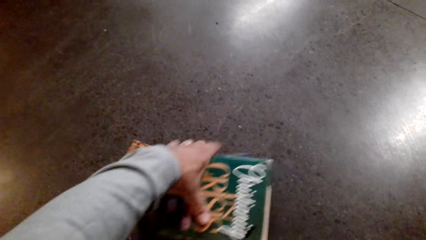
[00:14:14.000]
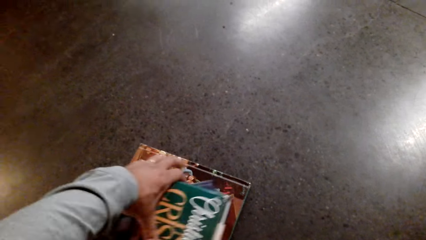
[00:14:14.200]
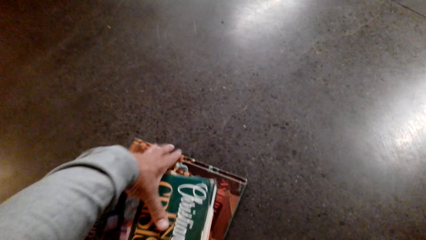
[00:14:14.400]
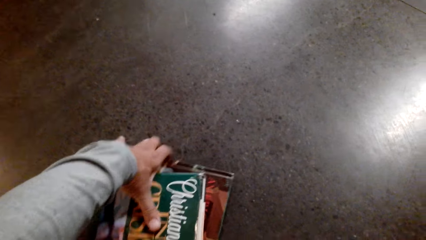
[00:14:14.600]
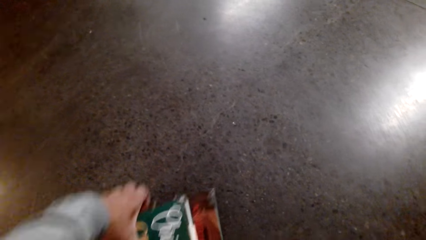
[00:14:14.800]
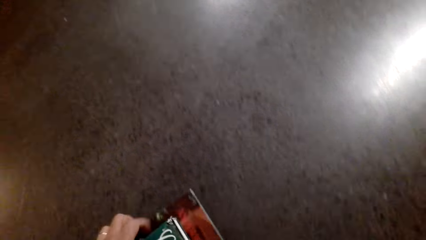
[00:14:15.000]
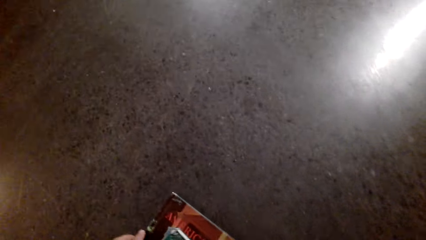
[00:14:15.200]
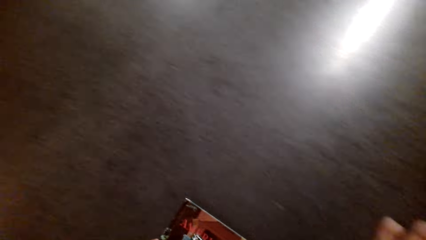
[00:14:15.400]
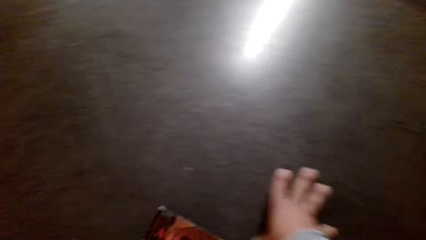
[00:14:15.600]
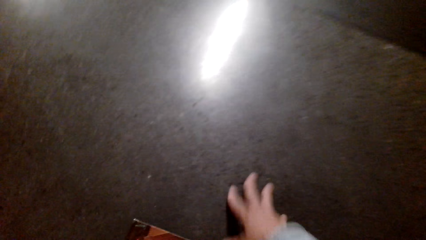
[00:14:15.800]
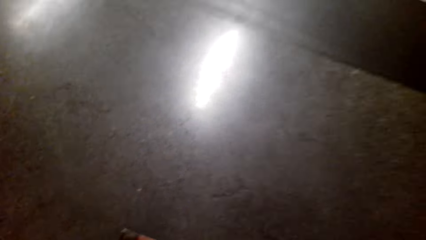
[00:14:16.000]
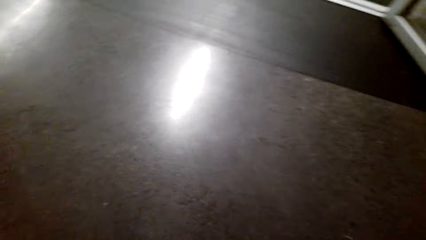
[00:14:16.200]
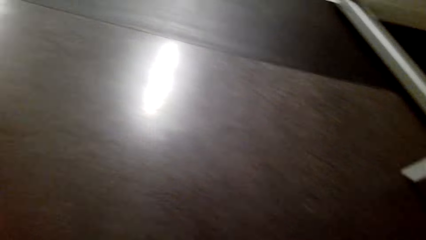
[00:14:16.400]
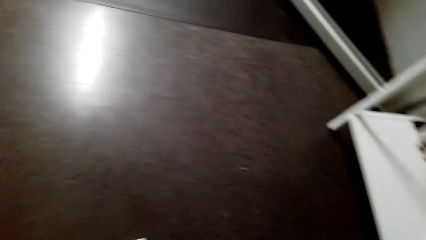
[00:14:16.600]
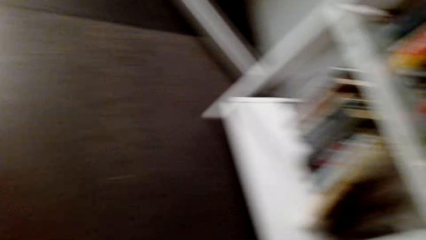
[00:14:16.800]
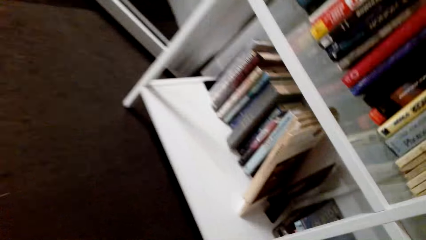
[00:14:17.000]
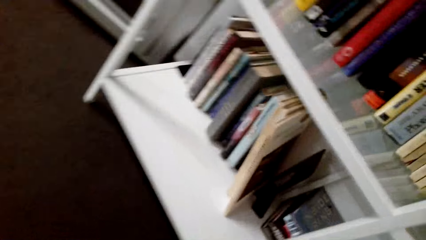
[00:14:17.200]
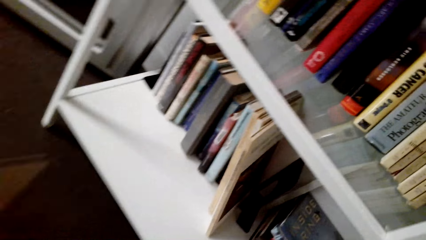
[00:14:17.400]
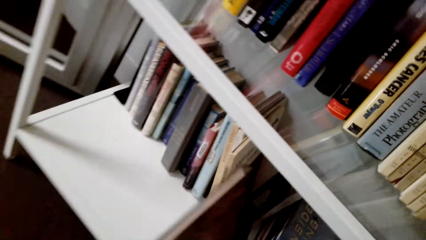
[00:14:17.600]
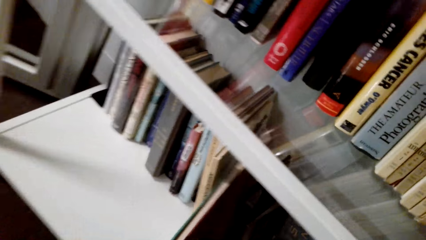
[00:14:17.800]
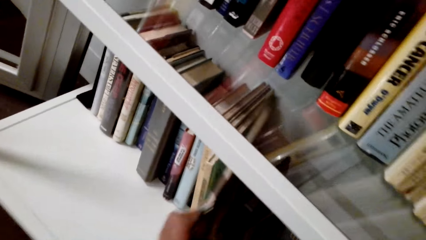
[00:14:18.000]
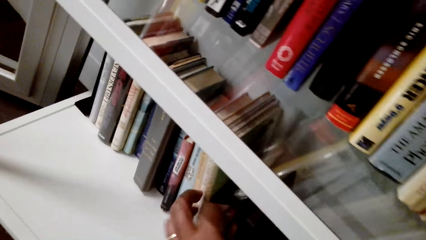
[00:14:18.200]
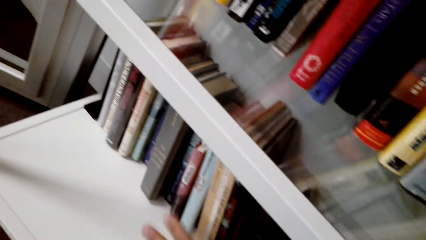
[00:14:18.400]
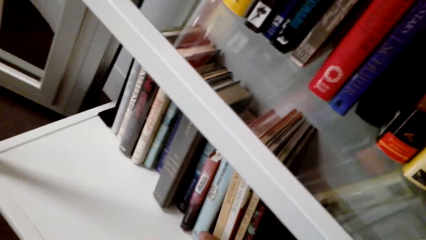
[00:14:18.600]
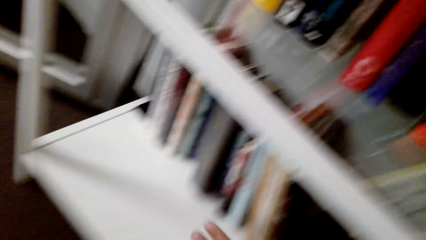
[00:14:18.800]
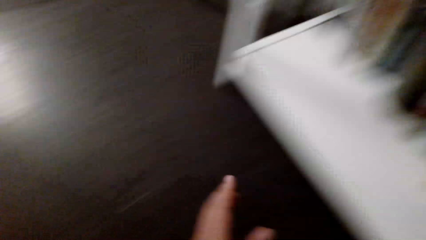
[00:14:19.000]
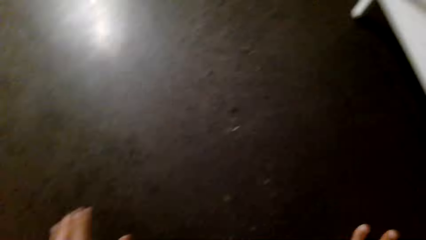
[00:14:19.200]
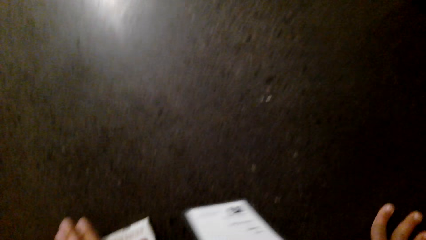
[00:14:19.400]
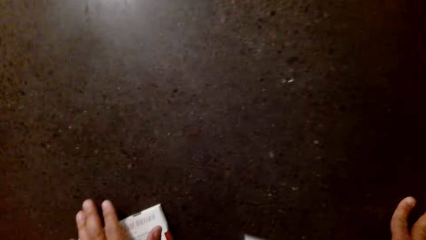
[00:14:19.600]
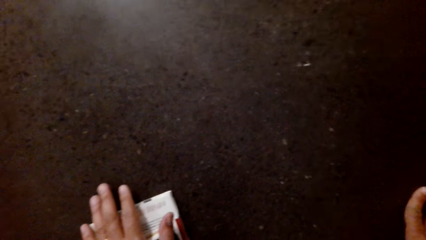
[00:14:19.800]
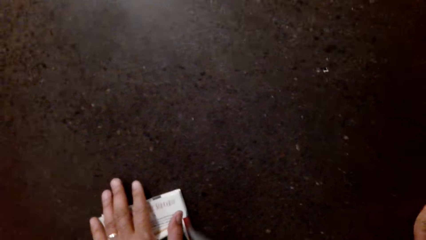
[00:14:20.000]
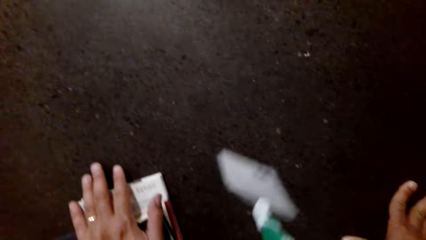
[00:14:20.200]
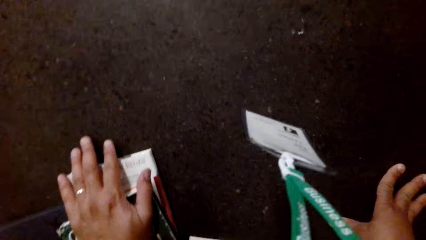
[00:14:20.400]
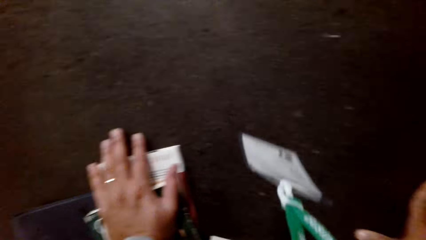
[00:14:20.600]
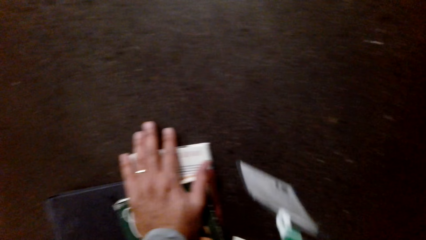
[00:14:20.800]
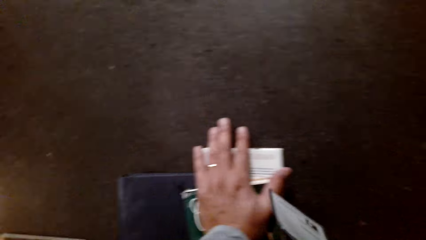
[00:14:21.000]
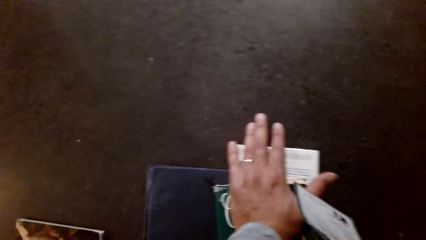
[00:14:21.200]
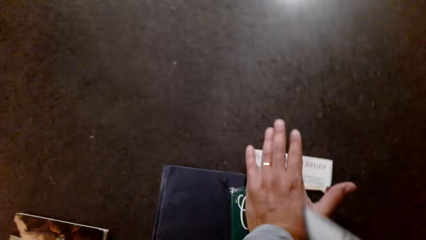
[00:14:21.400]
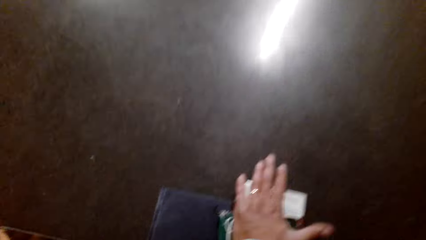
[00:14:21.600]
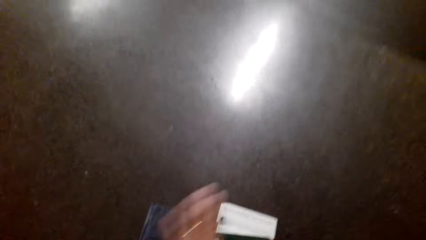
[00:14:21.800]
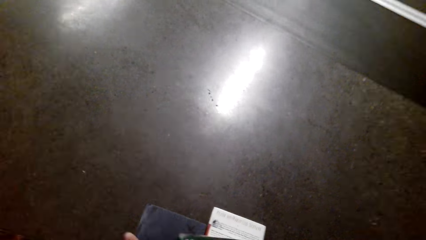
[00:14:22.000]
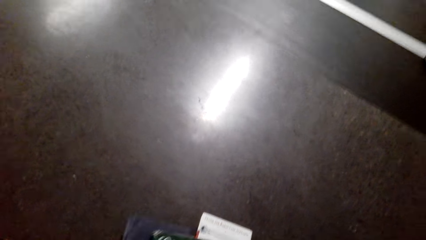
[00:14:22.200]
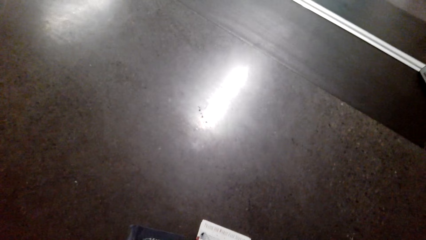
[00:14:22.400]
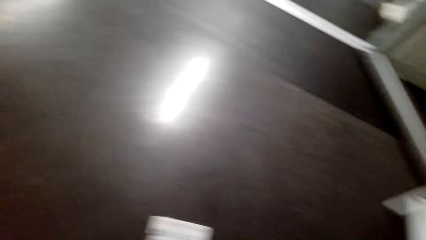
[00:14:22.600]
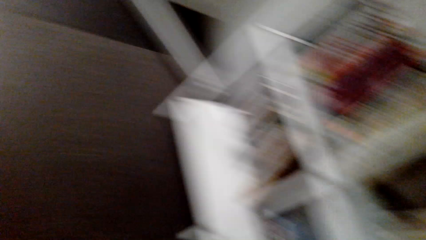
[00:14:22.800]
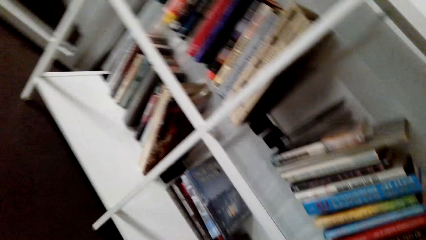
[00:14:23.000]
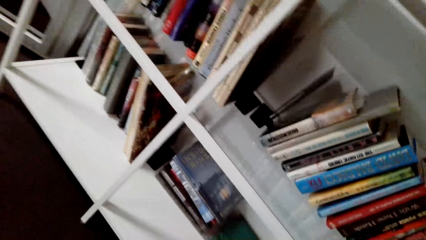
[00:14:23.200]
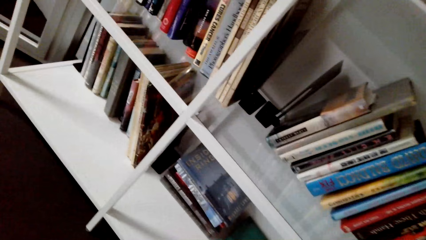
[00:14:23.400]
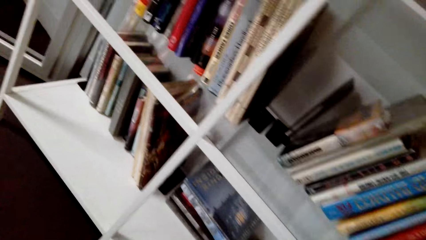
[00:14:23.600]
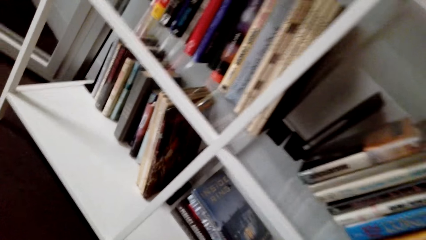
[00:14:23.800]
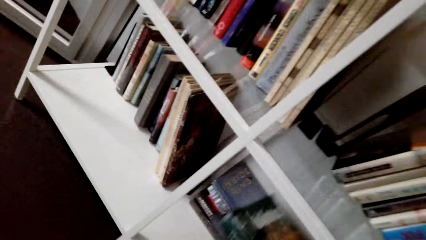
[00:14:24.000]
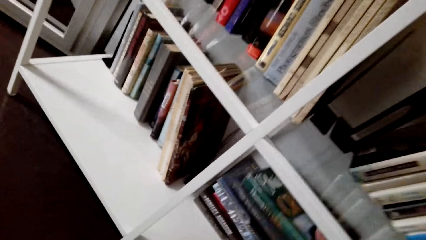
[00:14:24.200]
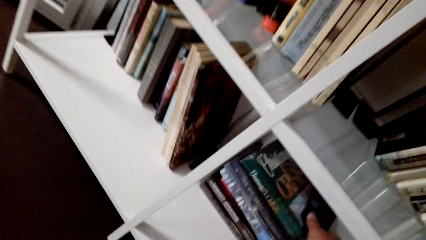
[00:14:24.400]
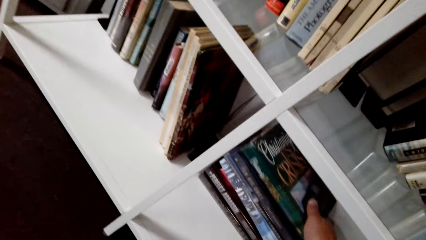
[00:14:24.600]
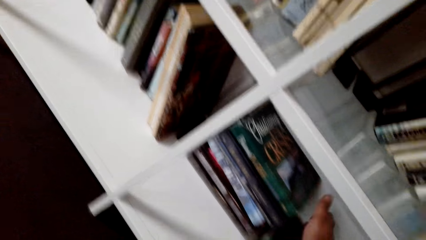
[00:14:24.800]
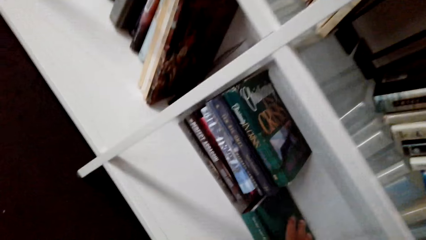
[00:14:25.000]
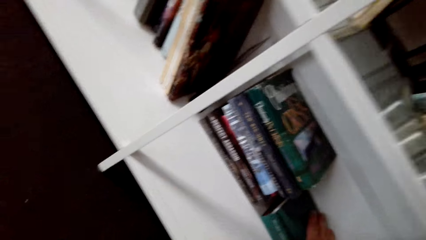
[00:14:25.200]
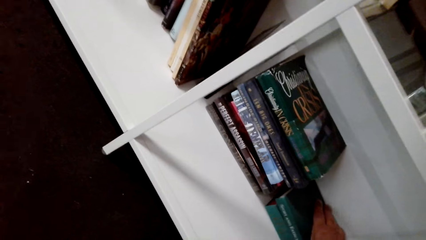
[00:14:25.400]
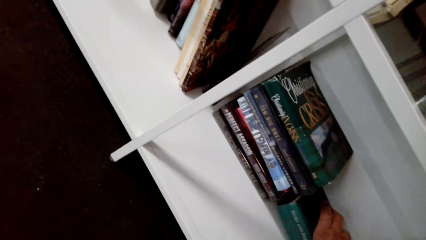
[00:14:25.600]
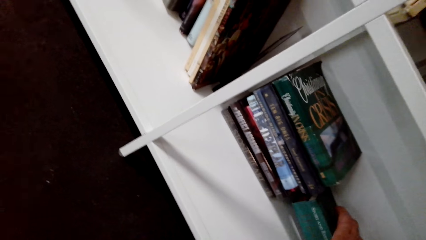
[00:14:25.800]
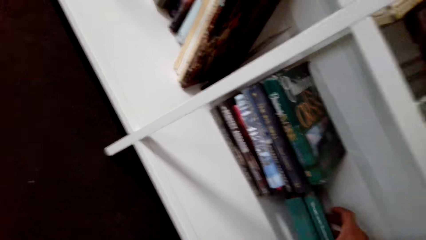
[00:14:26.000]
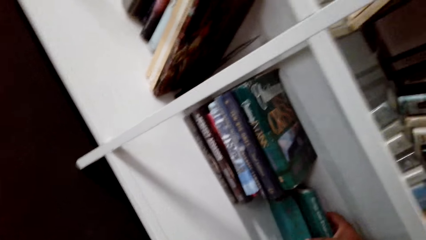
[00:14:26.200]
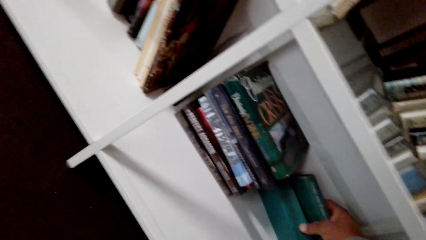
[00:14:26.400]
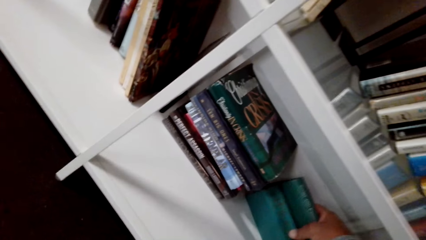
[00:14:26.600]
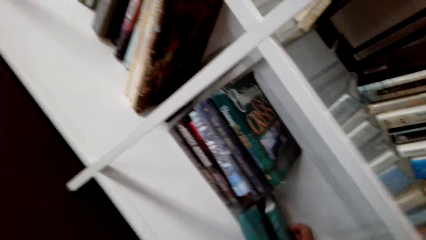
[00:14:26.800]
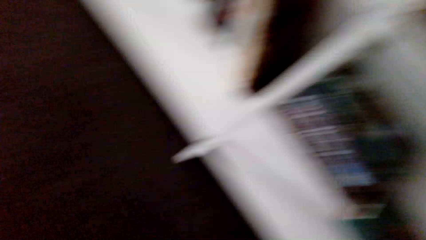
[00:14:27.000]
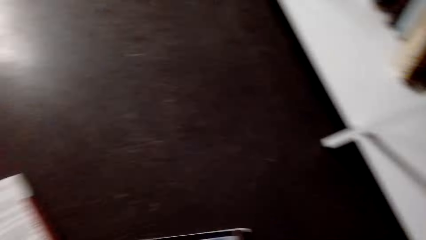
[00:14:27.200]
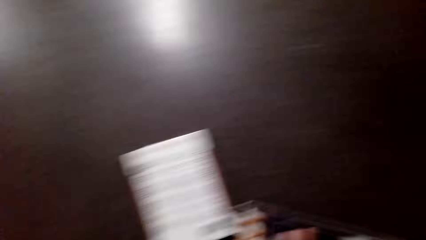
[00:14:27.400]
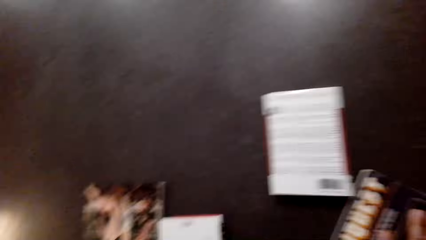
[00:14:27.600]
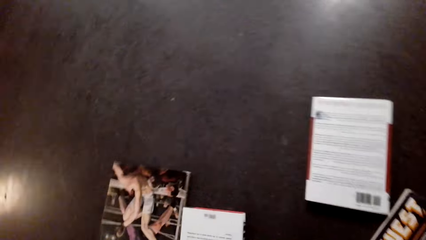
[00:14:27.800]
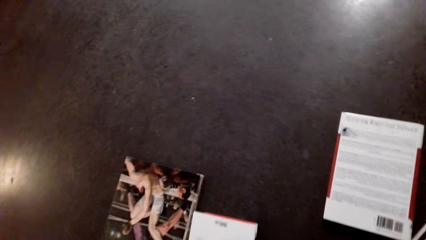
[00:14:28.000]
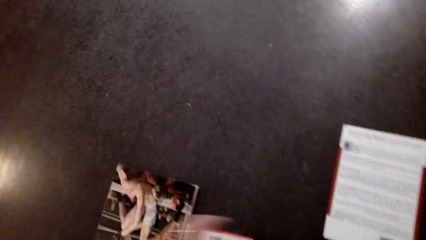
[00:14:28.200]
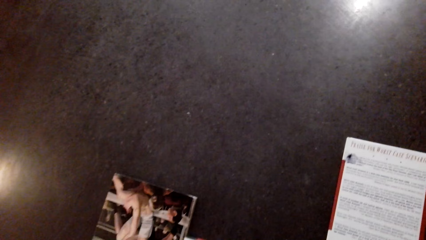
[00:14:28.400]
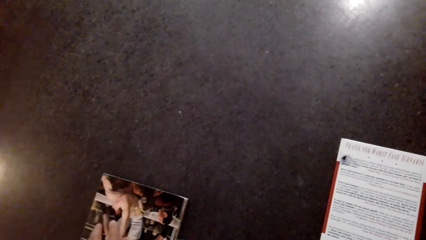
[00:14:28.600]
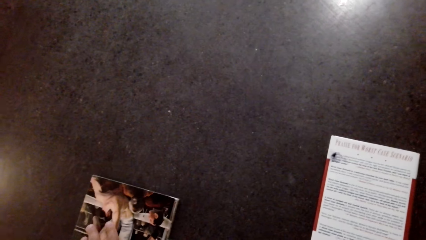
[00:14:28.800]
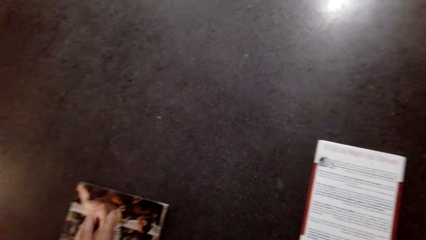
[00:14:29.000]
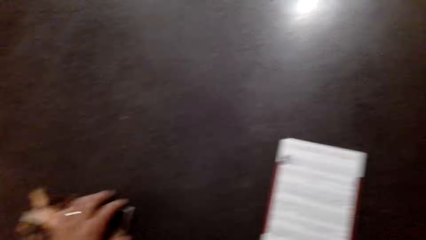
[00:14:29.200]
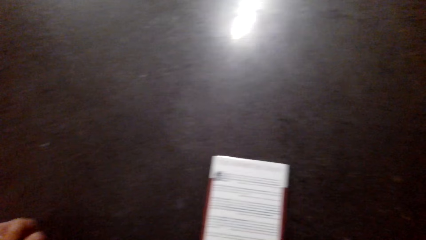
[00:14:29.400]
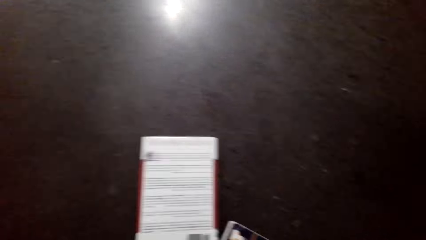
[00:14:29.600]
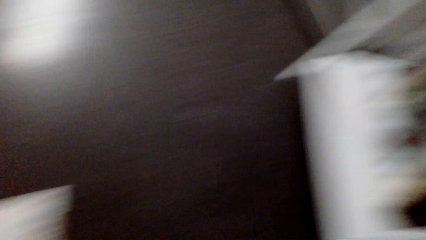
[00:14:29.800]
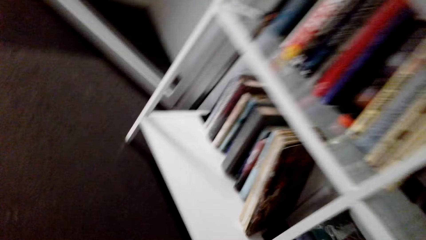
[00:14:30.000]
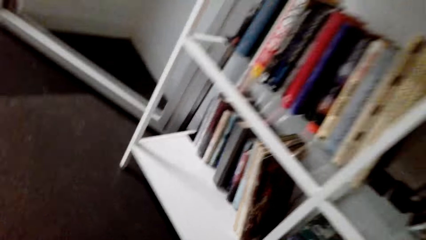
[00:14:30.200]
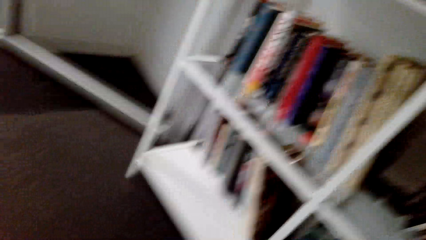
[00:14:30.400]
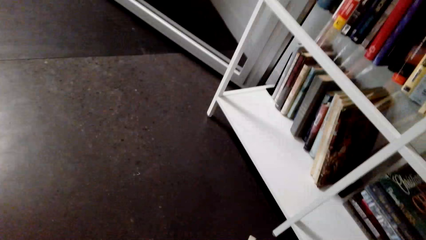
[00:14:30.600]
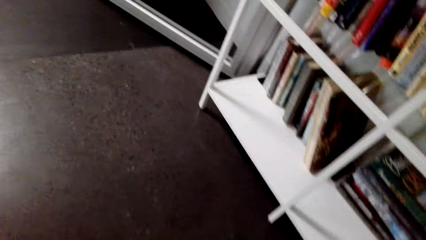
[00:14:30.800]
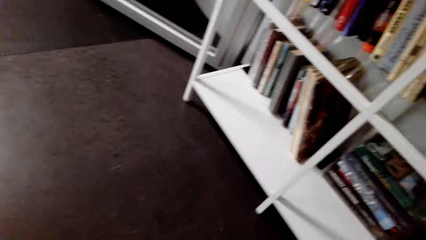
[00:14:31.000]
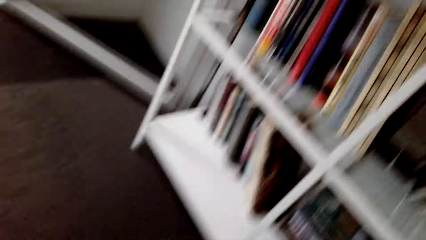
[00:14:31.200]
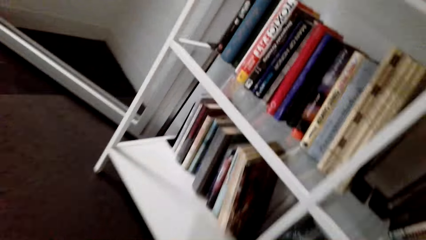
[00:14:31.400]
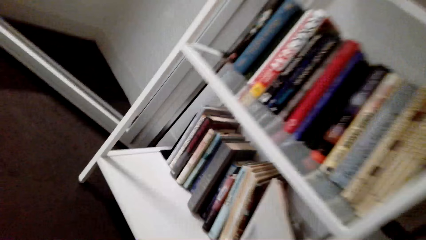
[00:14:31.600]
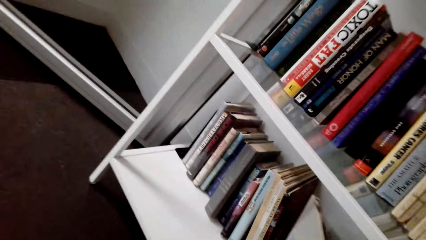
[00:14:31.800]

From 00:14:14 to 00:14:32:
The camera wearer takes books on the floor. They arrange the books on the bookshelf. They look on. They pick up the book on the floor. They arrange the books on the bookshelf. They put the book in the shelf. They hold books in the shelf. They pick up the book on the floor.
